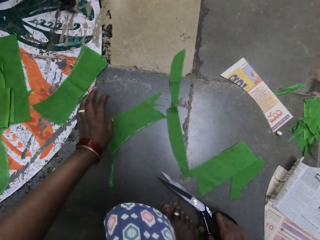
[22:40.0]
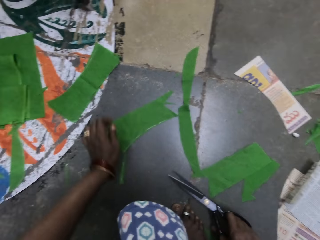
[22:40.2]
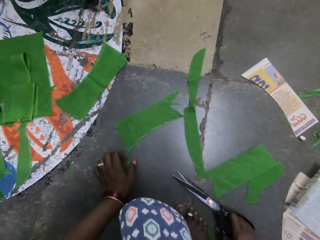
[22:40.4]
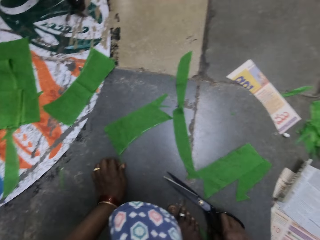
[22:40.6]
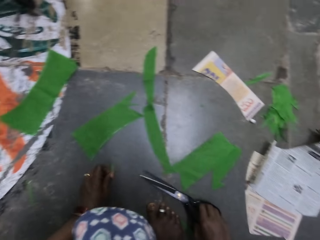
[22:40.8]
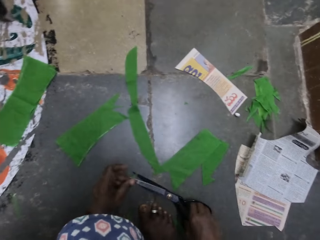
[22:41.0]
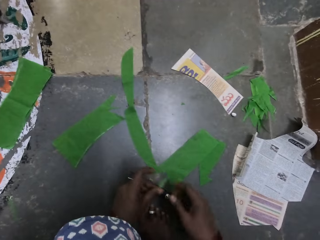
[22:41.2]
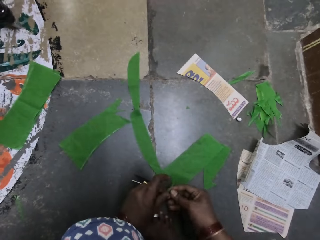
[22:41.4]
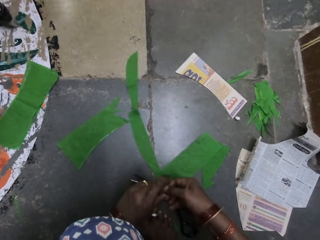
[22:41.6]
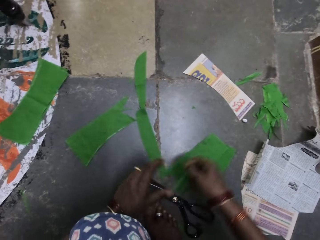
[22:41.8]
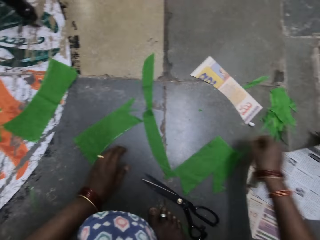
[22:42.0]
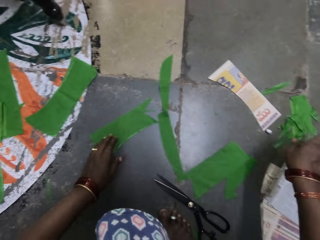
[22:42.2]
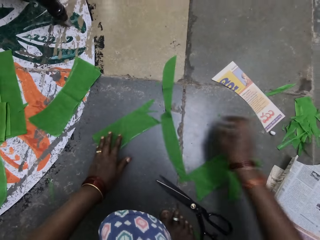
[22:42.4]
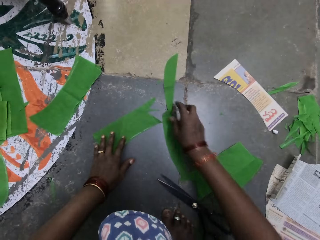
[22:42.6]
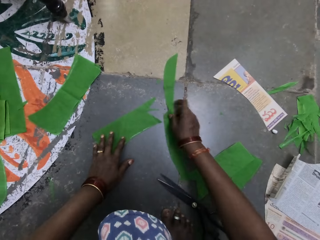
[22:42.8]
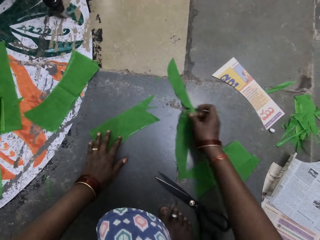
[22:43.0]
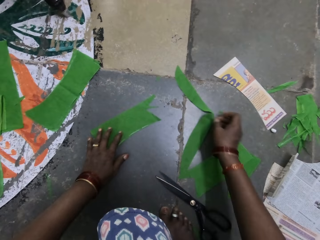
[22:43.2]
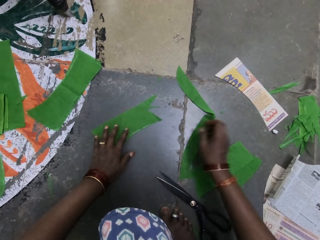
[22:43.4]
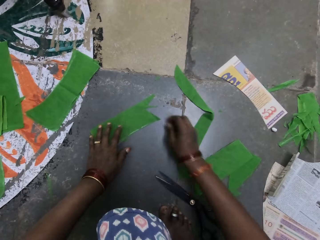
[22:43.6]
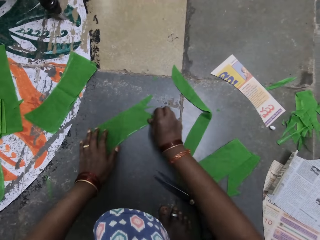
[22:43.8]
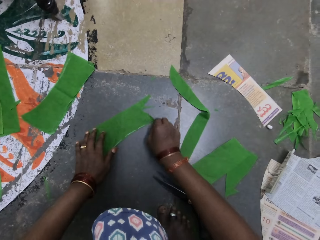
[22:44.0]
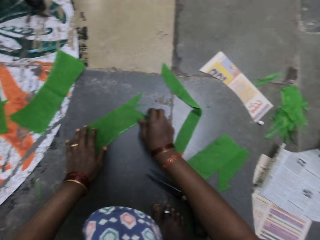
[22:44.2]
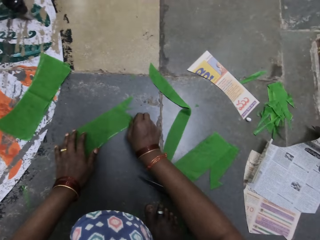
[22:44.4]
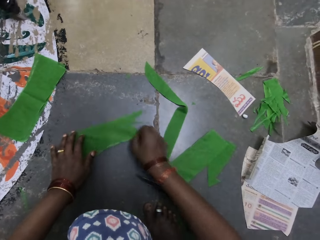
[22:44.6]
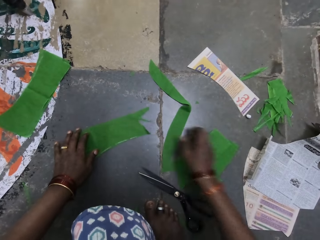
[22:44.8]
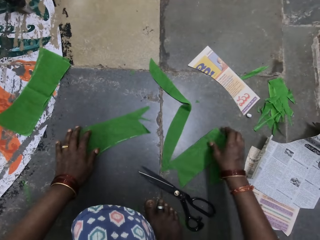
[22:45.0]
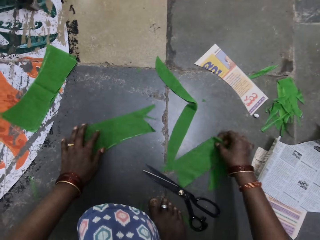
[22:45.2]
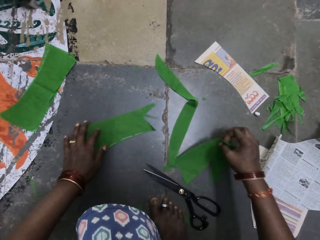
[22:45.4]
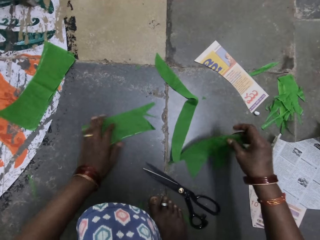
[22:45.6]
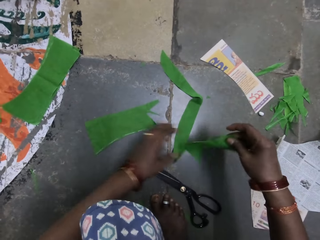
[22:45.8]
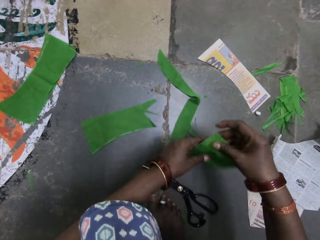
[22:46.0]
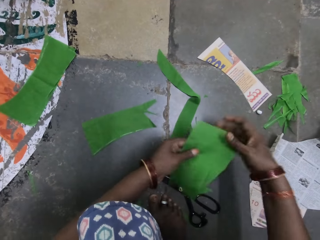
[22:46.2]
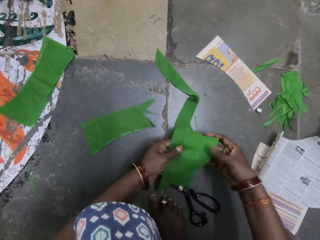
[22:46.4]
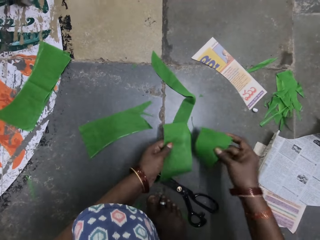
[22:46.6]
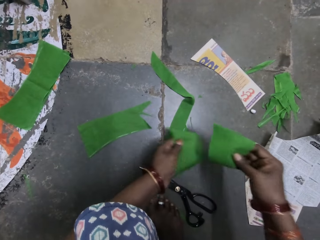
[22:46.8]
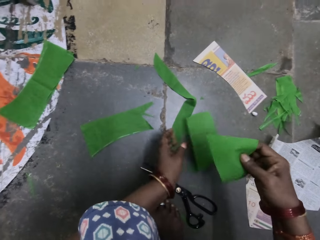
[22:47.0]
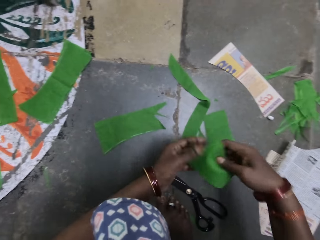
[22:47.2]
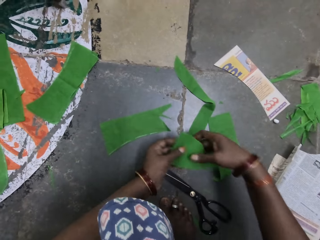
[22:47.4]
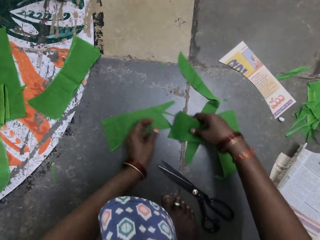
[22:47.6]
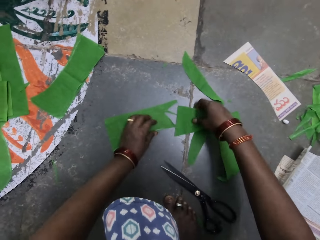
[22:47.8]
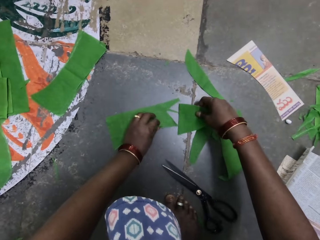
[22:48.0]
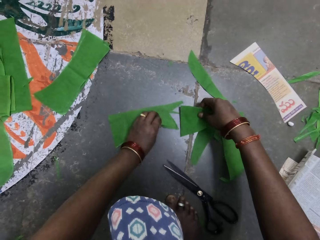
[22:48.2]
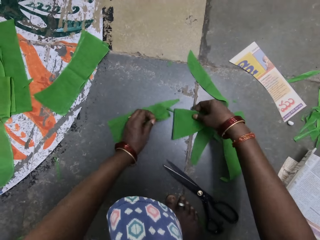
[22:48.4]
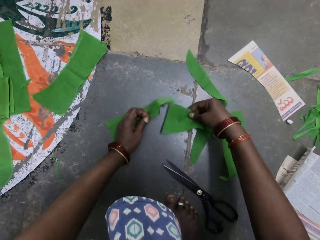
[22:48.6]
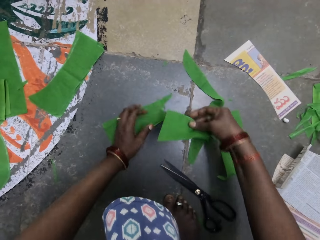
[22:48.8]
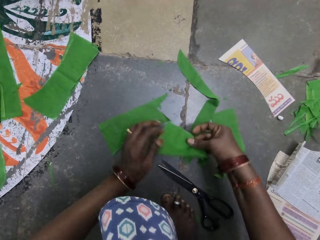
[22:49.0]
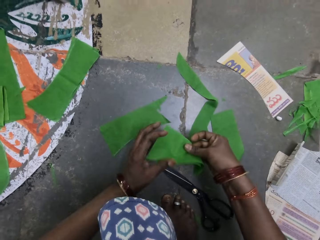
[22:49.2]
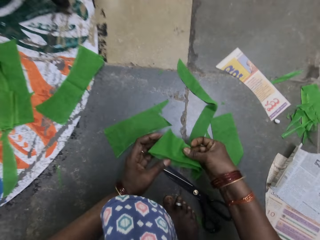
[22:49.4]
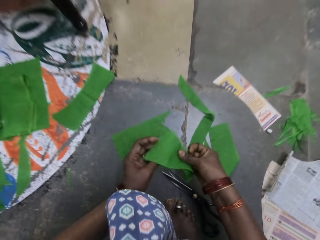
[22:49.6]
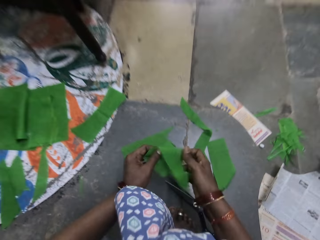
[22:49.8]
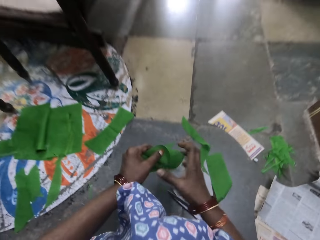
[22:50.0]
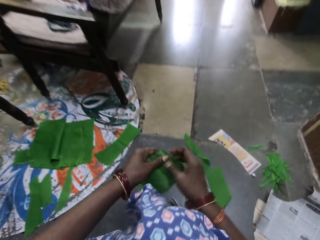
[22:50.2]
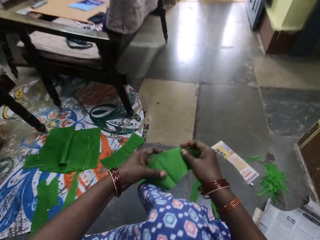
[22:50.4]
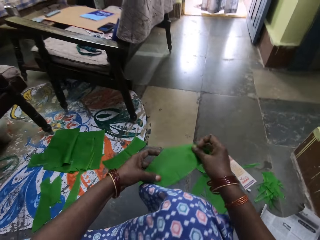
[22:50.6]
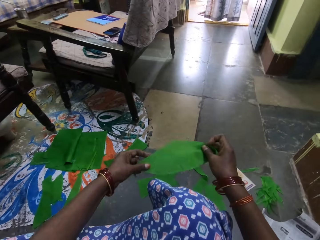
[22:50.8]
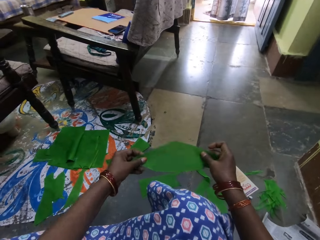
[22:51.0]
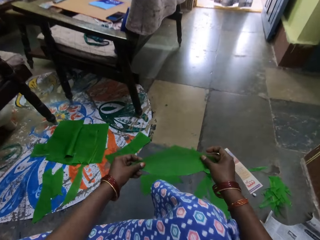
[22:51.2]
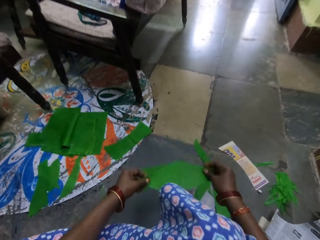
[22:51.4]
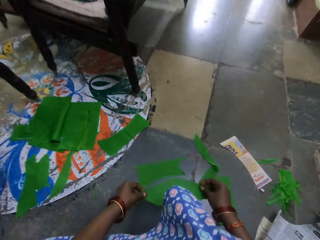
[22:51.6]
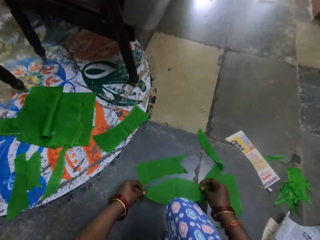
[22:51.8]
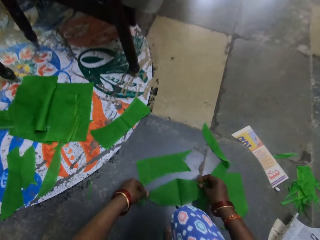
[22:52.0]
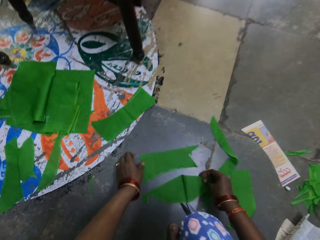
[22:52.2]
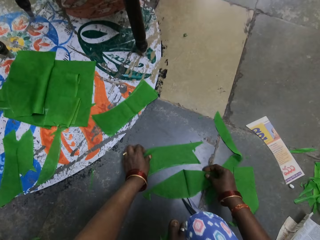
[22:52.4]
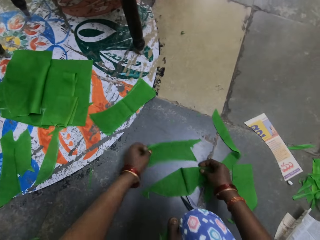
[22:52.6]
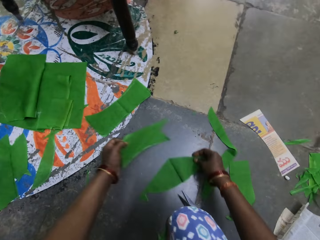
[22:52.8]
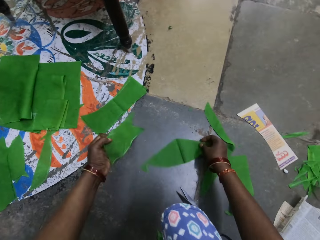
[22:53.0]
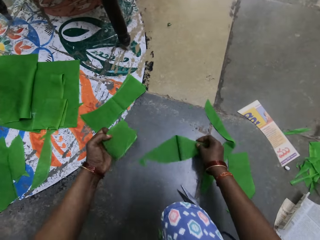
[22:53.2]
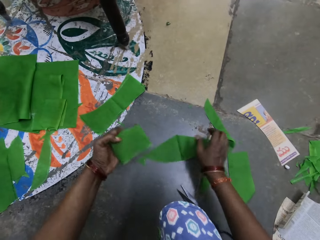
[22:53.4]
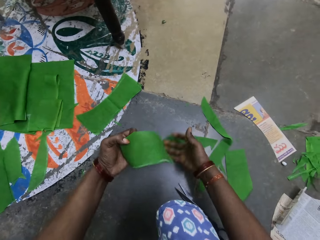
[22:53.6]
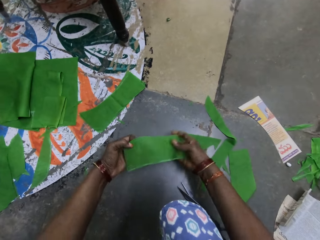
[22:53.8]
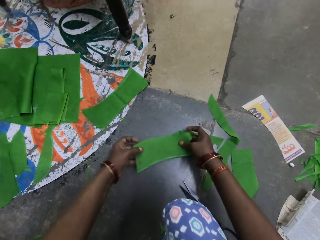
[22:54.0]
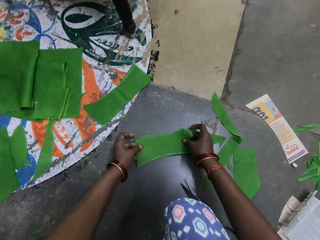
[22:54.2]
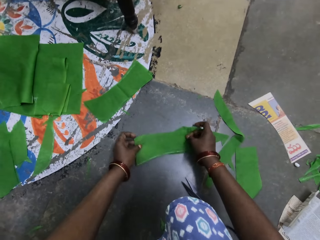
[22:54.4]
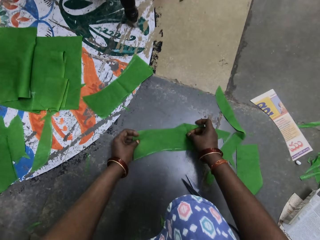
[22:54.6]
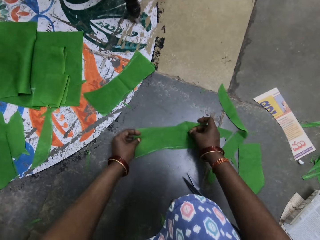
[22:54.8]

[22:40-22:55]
The camera wearer drops the cut piece of cloth on the ground with her left hand. She picks a piece of cloth with her left hand. She places the scissors on the floor. She holds the piece of cloth with both hands. She passes the piece of cloth to her right hand. She drops the piece of cloth on the ground. She moves the piece of cloth on the ground with her right hand. She moves the piece of cloth on the ground with her right hand again. She picks the piece of cloth. She checks on the cloths on her hand. She drops one piece of cloth on the floor. She aligns the pieces of cloth. She lifts a paper. She drops the piece of cloth on the floor. She unfolds the piece of cloth. She arranges the piece of cloth. She drops the piece of cloth on the floor. She picks a piece of cloth.

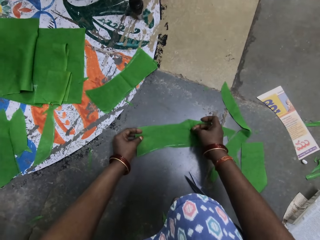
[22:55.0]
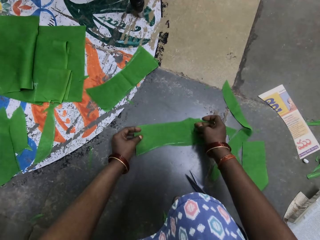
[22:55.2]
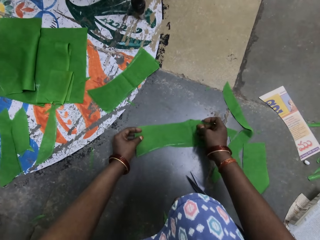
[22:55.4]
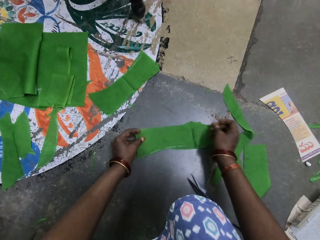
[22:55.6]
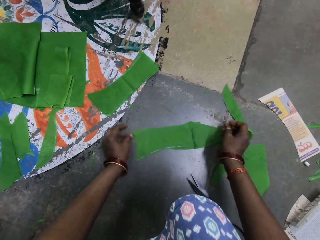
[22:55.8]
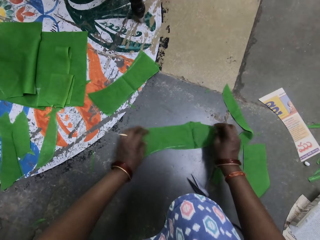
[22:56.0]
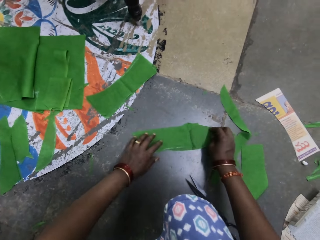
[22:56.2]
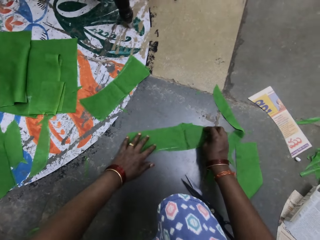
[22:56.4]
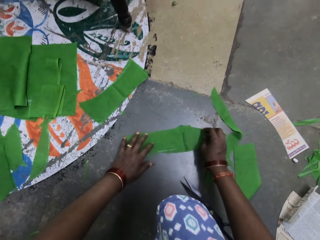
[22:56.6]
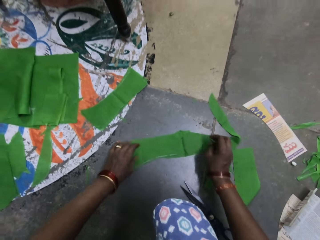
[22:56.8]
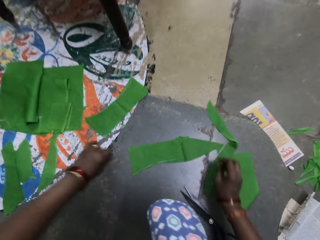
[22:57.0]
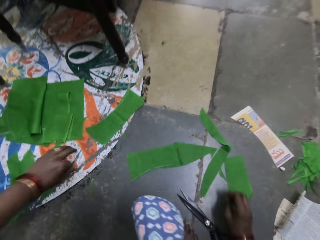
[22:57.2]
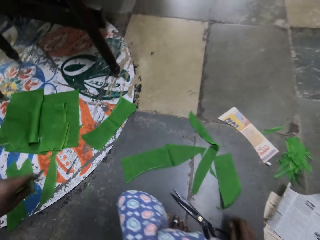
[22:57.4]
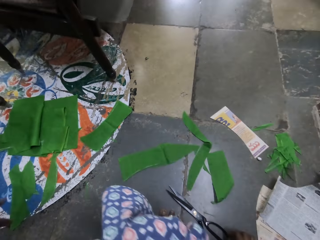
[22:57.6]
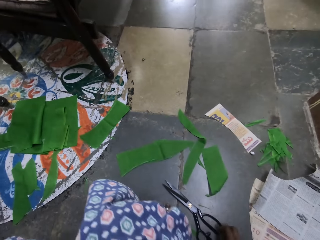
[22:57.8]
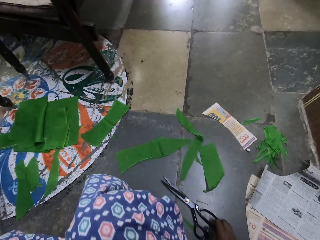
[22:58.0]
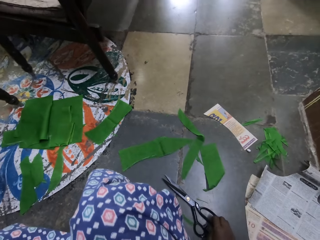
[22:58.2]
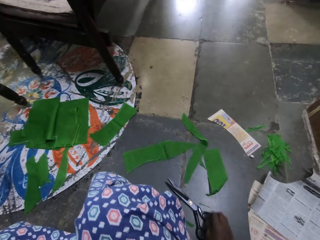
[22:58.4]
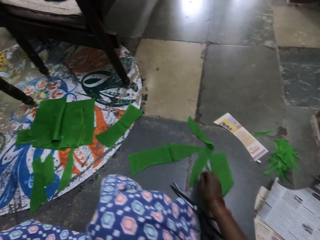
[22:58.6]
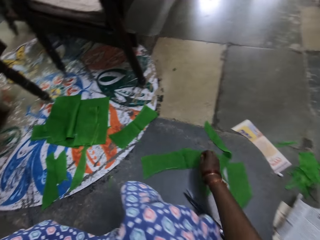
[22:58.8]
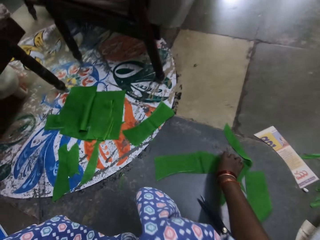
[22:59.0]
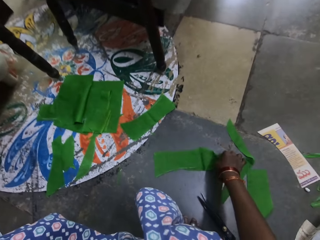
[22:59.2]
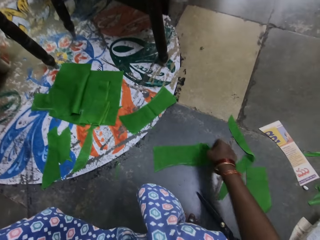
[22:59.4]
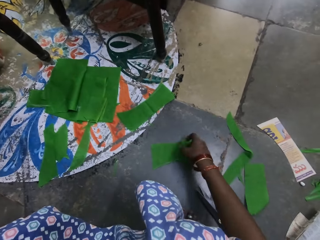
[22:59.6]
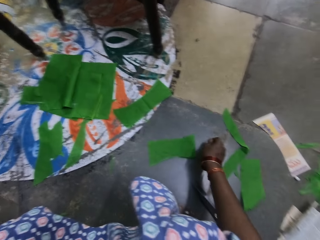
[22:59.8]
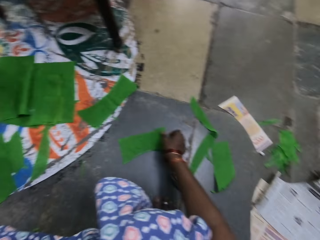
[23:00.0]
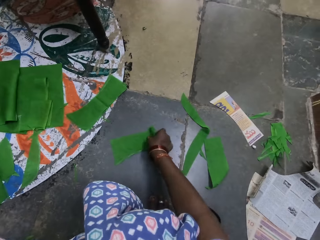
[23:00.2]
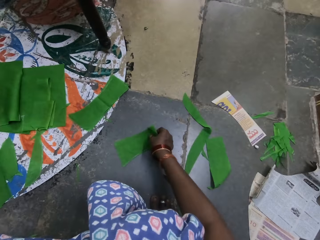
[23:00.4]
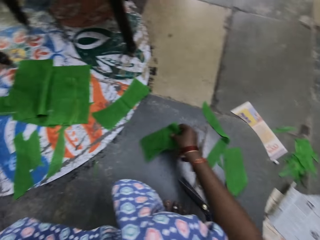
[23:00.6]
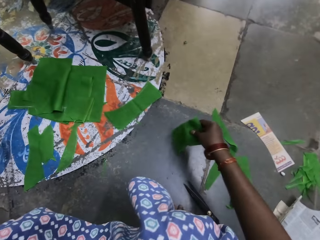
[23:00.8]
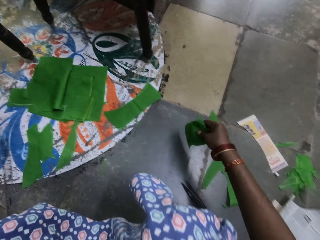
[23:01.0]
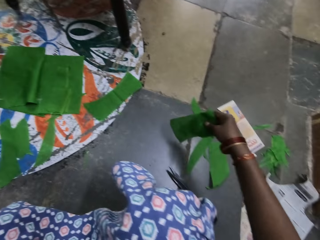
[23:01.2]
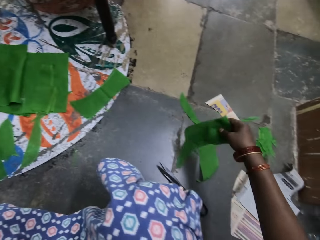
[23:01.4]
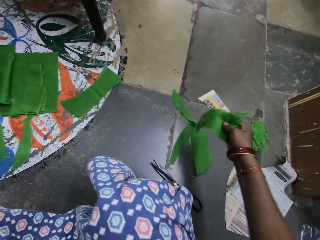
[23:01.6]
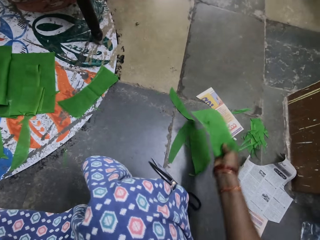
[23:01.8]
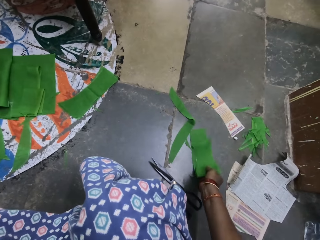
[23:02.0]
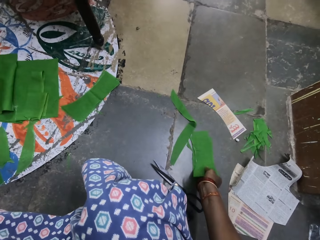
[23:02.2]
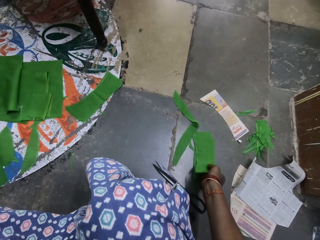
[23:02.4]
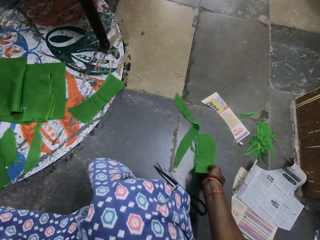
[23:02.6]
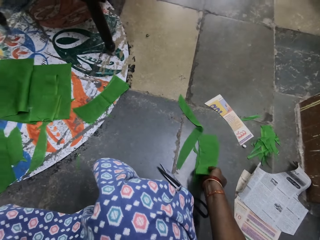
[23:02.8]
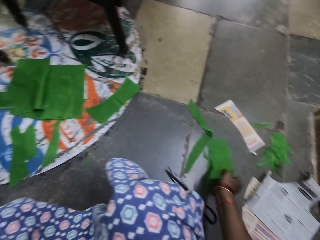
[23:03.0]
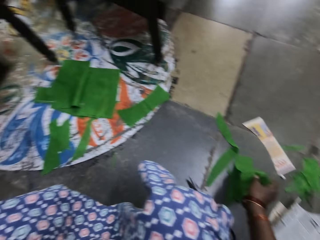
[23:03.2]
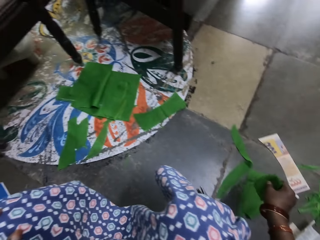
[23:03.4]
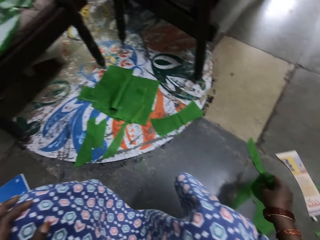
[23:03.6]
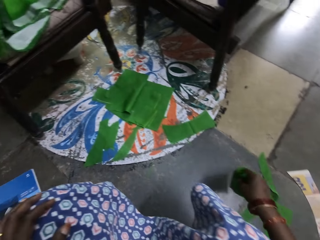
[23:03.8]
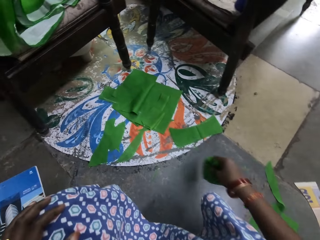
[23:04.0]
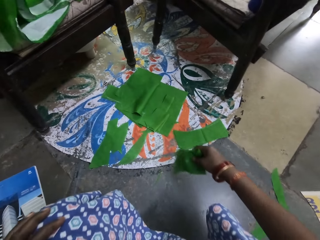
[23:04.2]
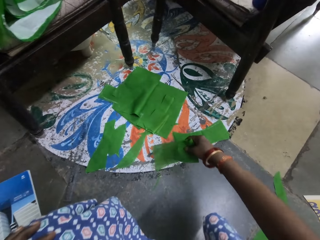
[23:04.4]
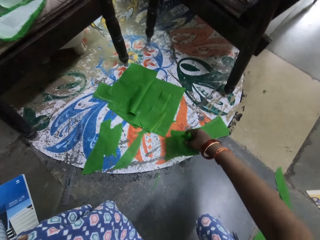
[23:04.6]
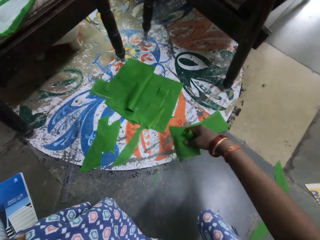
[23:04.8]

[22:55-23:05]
The camera wearer aligns the pieces of cloth. They do something. They pick the pieces of cloth and put them aside. They align the pieces of cloth. They pick them again.
